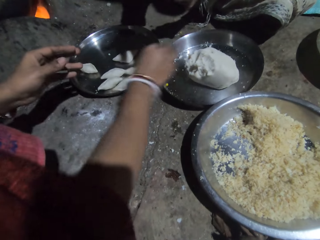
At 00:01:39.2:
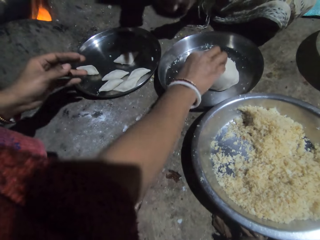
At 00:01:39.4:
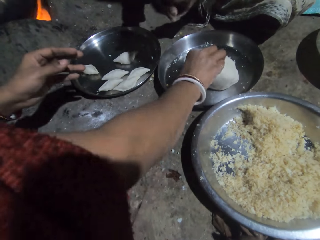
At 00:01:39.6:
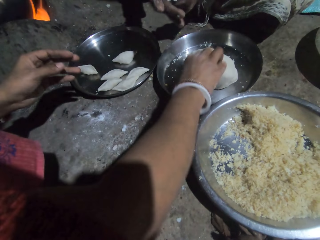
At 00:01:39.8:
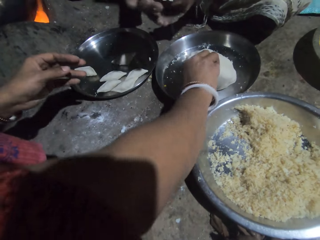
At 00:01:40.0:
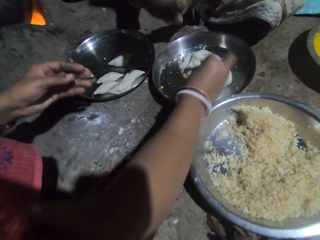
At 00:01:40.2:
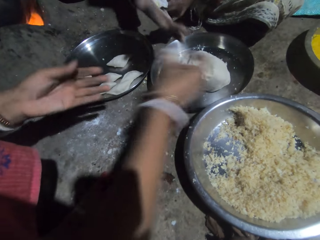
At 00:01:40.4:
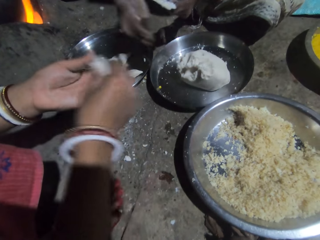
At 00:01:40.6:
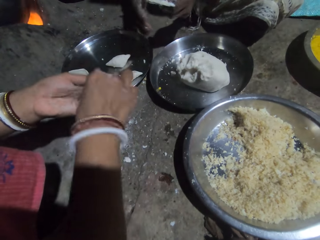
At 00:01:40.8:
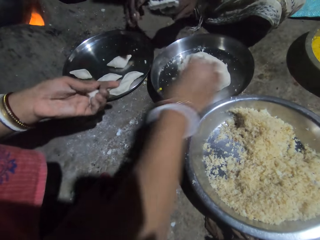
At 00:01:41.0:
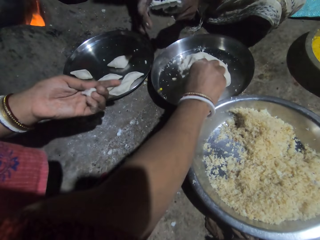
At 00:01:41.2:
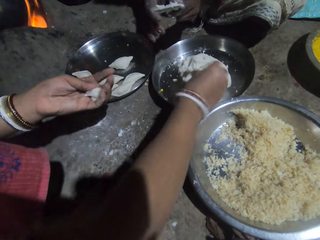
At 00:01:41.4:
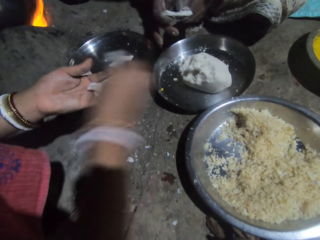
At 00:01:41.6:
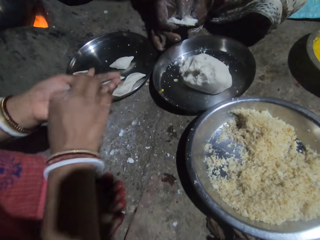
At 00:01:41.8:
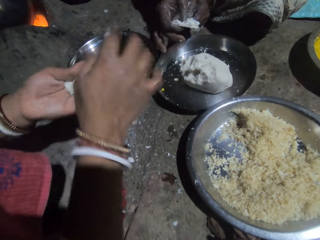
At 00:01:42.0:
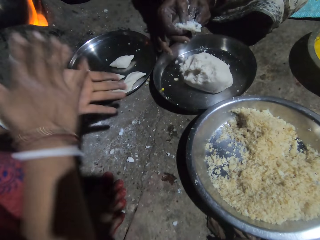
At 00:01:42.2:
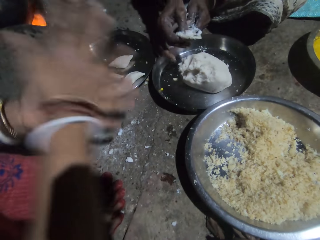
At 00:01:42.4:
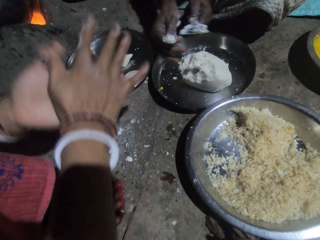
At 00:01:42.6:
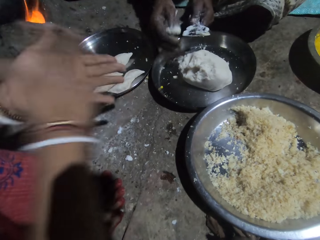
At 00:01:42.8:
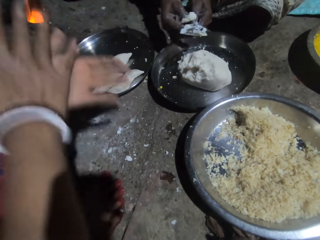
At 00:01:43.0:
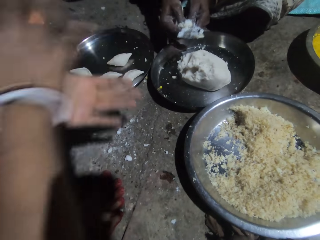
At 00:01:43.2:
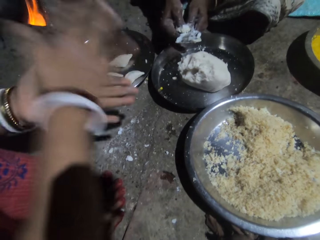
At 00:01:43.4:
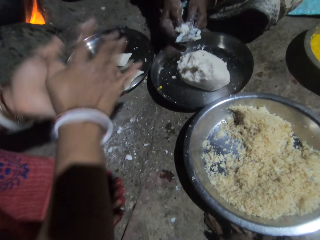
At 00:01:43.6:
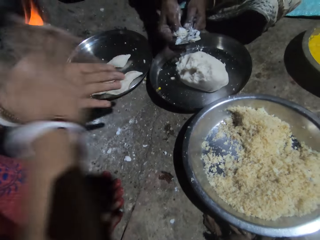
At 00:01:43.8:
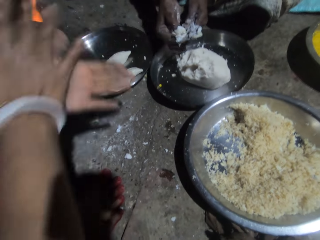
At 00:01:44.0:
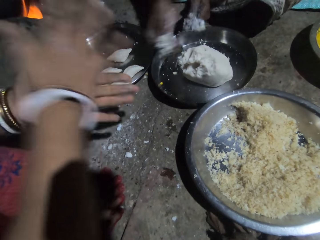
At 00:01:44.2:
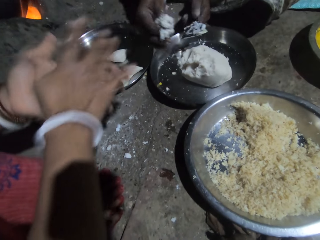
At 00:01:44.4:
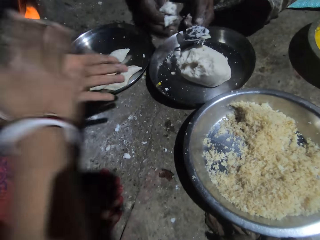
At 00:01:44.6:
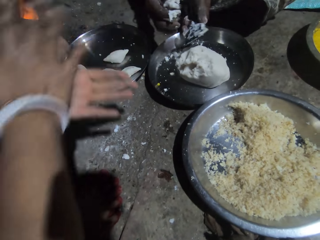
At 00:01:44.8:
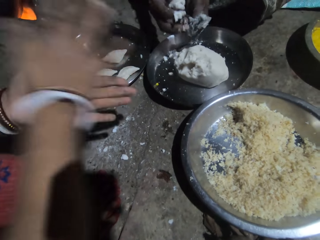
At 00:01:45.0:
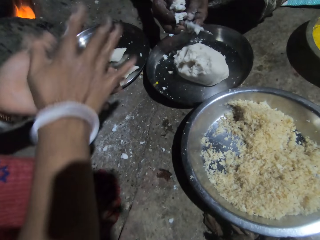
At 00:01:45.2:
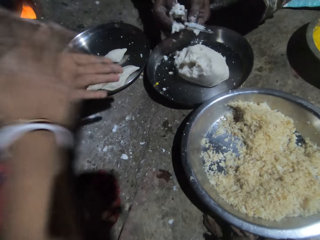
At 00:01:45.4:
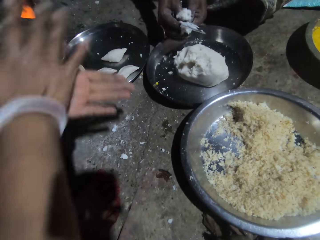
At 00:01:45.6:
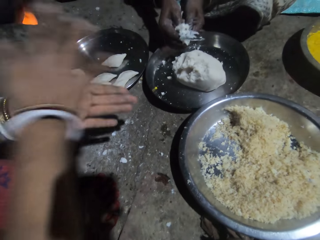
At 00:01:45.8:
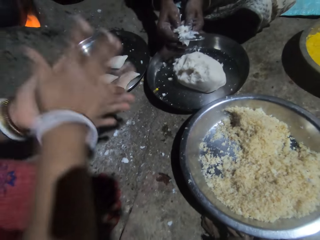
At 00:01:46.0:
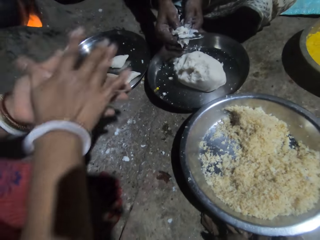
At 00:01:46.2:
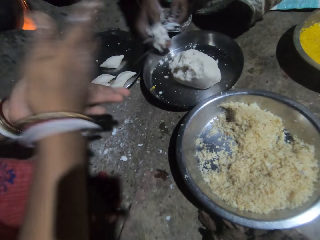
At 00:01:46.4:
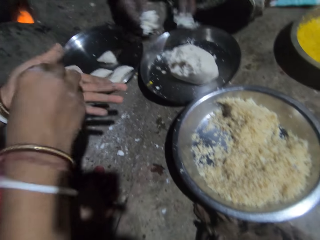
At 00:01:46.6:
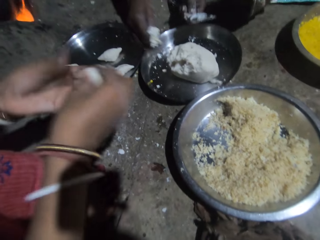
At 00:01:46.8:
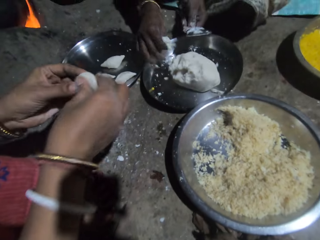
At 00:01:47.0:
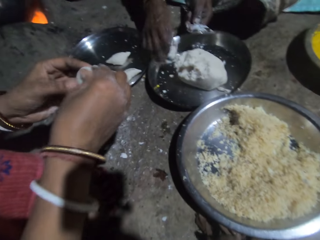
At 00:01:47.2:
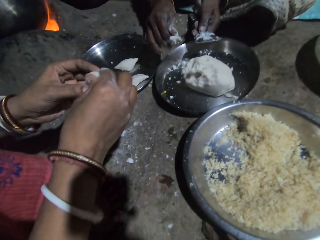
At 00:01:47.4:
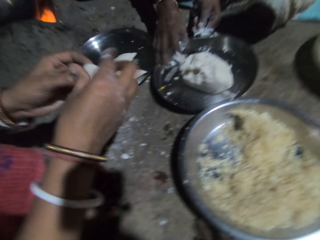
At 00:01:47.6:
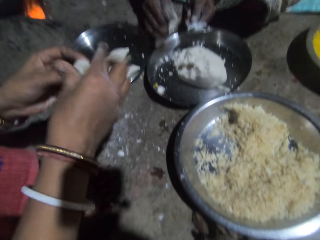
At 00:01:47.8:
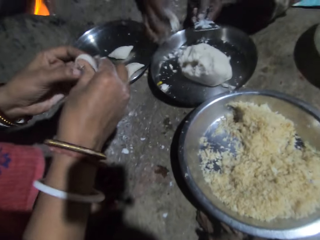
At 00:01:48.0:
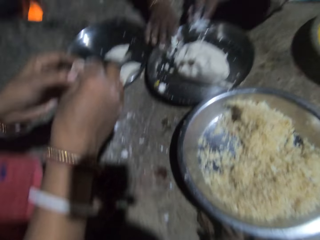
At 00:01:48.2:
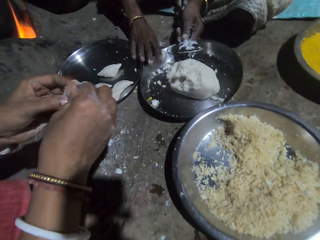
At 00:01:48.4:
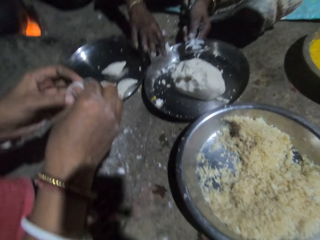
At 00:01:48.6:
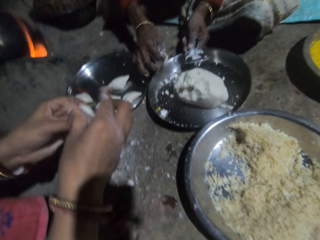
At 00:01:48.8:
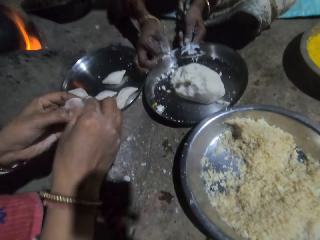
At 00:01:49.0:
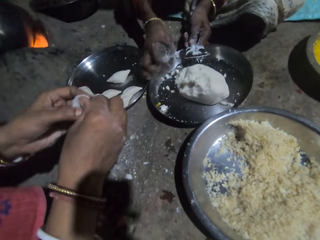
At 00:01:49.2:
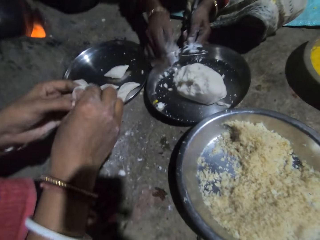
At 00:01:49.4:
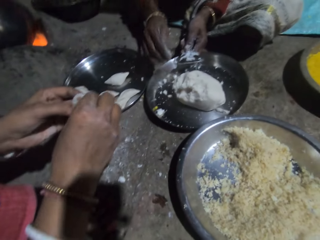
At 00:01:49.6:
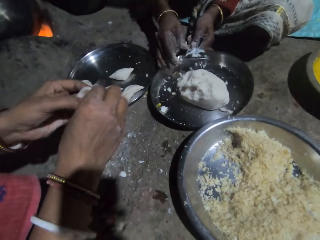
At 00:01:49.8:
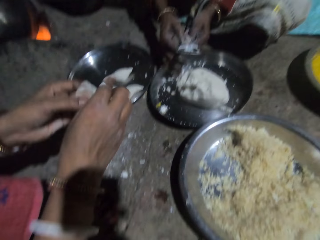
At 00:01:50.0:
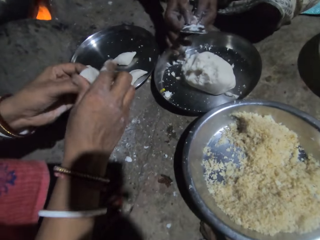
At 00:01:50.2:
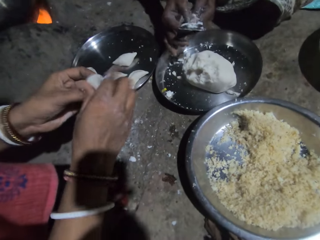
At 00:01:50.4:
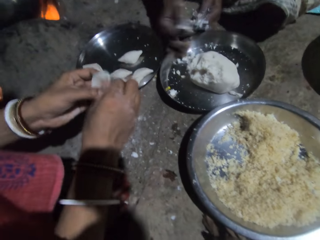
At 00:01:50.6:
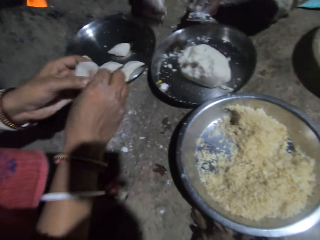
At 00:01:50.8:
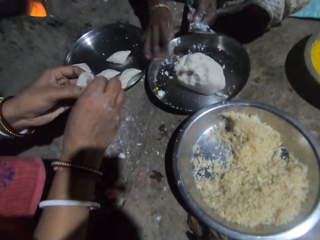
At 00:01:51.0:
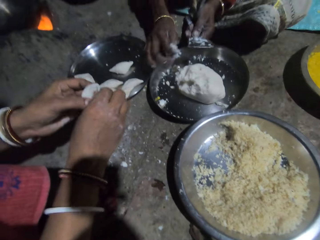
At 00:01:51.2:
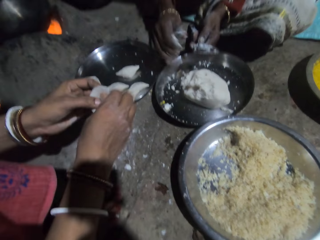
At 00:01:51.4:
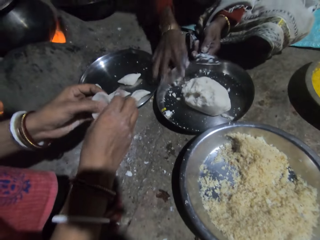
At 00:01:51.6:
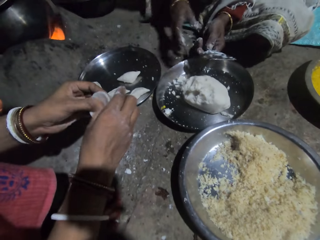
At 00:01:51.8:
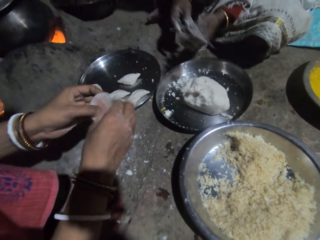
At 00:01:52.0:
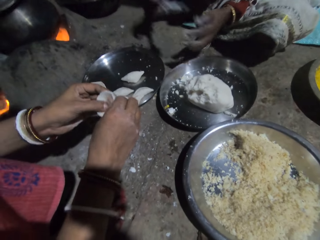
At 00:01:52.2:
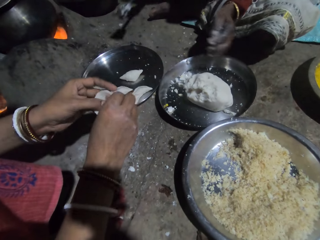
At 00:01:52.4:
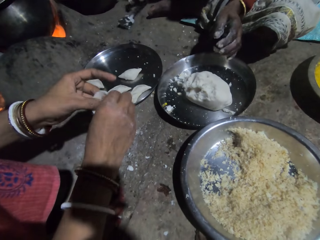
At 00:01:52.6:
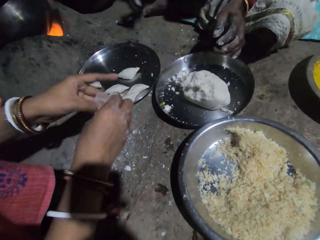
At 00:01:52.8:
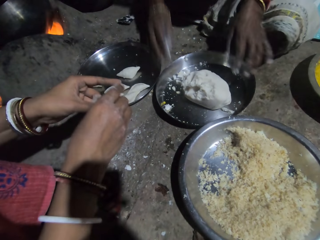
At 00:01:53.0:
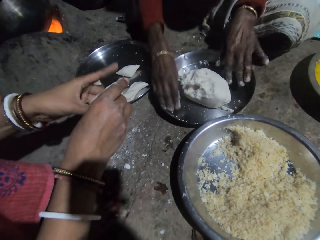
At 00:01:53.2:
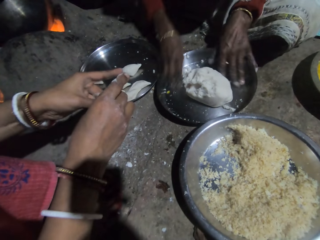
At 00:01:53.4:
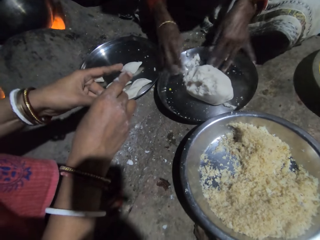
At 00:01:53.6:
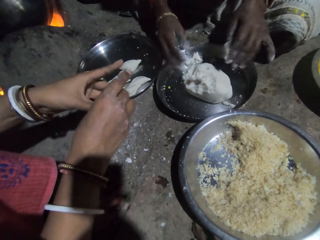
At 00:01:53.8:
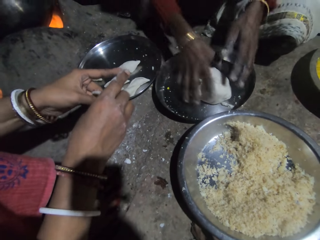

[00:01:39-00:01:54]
The camera wearer puts the dough in the tray. A person puts the dough in the tray. The camera wearer pinches the dough. Another person moves a hand. The first person pinches the dough. The other person moves a hand. The camera wearer puts the dough in the hand. The first person holds the dough. The camera wearer pinches the dough. The other person moves a hand. The first person pinches the dough. The camera wearer molds the dough. The other person moves a hand. The first person rolls the dough. The other person removes the dough from a spoon. The first person rolls the dough. The other person removes the dough from the spoon. The first person rolls the dough. The other person removes the dough from the spoon. The first person rolls the dough. The other person turns the spoon. The first person rolls the dough. The other person removes the dough from the spoon. The first person makes the dough. The other person moves a hand. The first person makes the dough. The other person shakes a hand. The first person makes the dough. The other person removes the dough from the spoon. The first person makes the dough. The other person shakes a hand. The first person makes the dough. The other person drops the spoon. The first person makes the dough.

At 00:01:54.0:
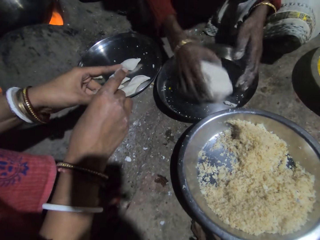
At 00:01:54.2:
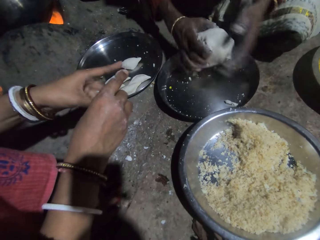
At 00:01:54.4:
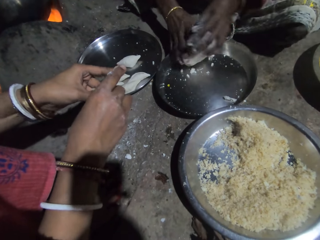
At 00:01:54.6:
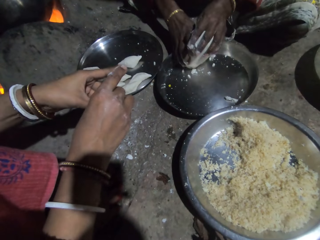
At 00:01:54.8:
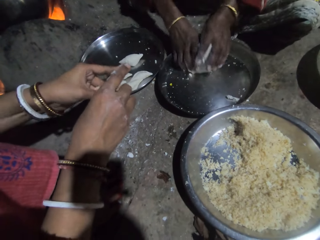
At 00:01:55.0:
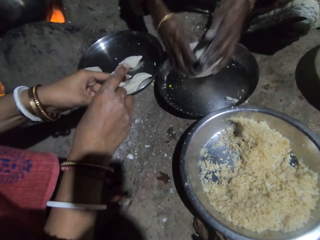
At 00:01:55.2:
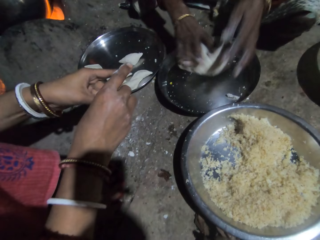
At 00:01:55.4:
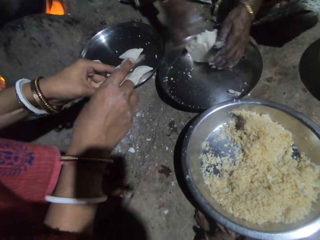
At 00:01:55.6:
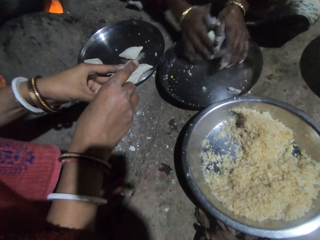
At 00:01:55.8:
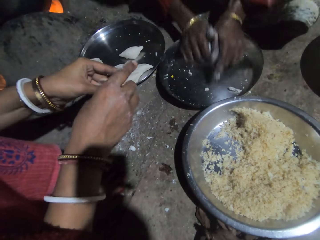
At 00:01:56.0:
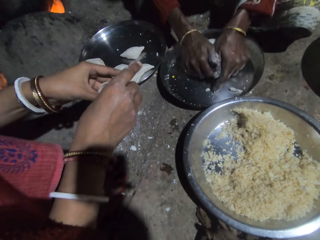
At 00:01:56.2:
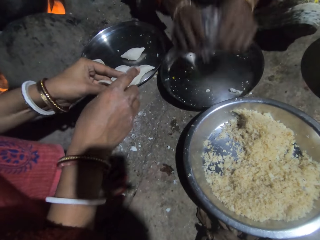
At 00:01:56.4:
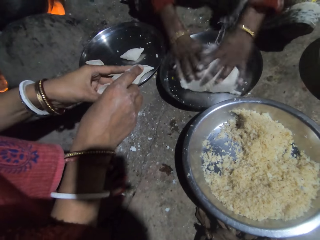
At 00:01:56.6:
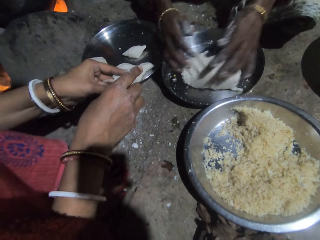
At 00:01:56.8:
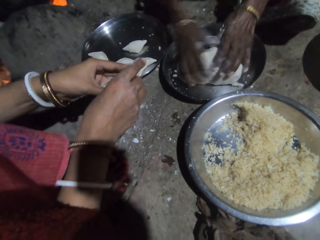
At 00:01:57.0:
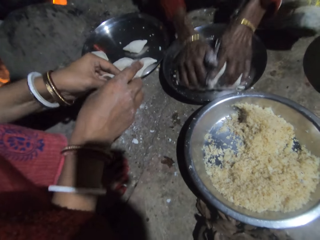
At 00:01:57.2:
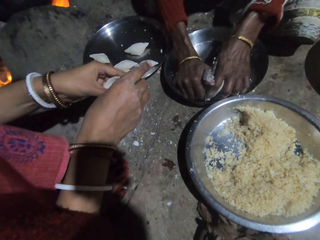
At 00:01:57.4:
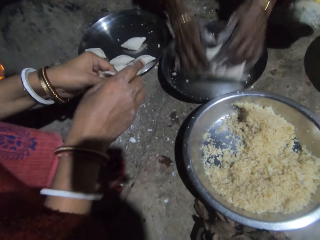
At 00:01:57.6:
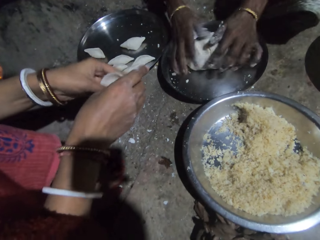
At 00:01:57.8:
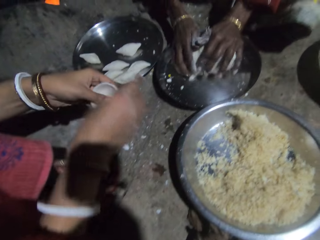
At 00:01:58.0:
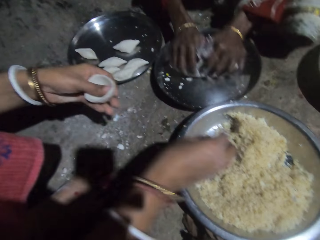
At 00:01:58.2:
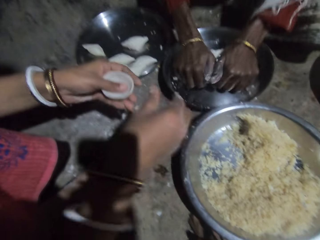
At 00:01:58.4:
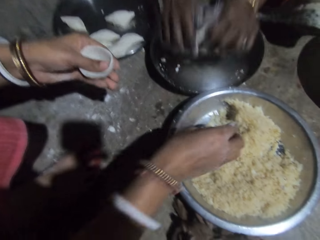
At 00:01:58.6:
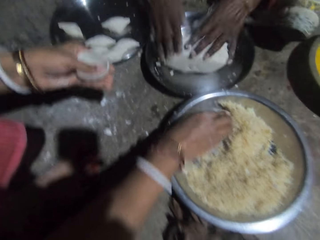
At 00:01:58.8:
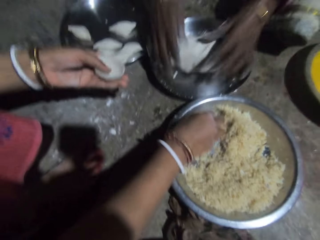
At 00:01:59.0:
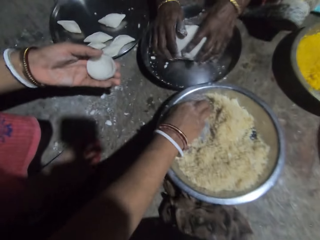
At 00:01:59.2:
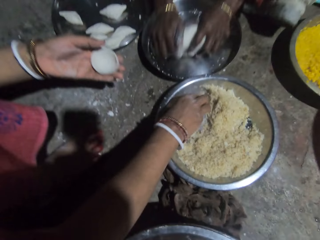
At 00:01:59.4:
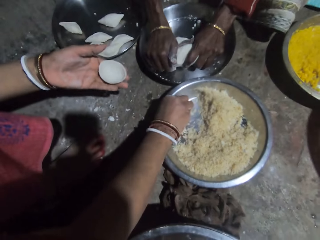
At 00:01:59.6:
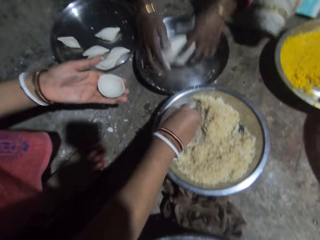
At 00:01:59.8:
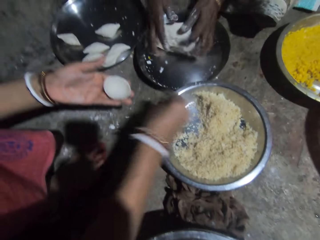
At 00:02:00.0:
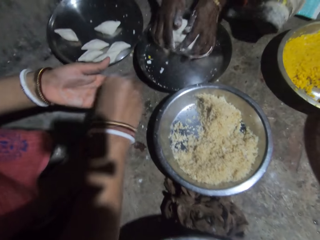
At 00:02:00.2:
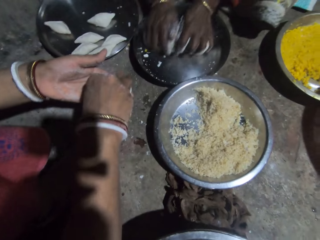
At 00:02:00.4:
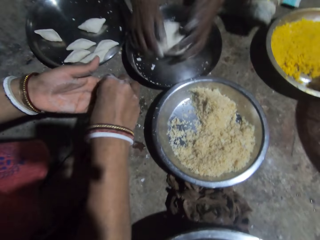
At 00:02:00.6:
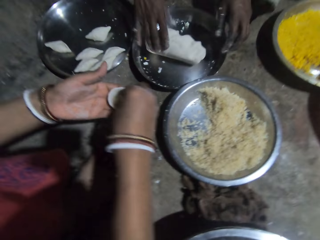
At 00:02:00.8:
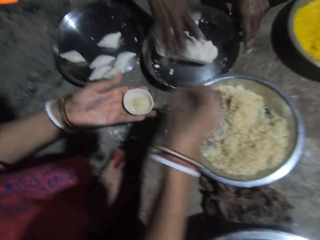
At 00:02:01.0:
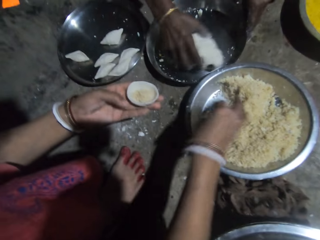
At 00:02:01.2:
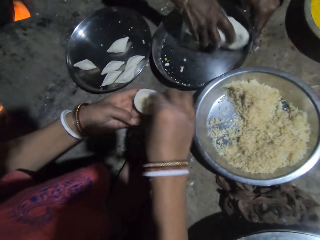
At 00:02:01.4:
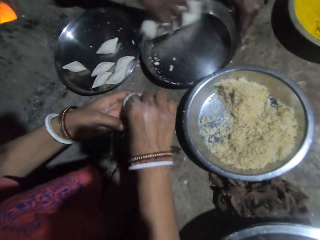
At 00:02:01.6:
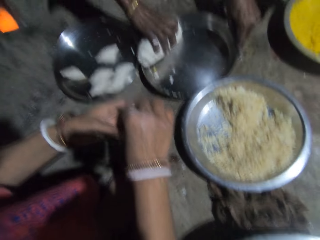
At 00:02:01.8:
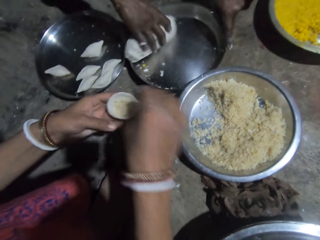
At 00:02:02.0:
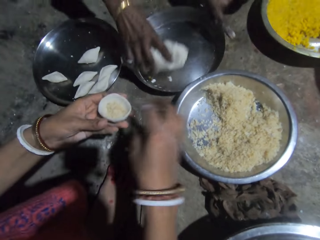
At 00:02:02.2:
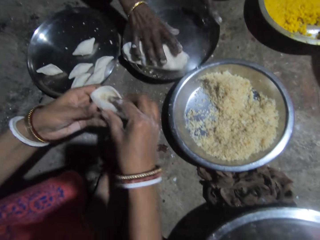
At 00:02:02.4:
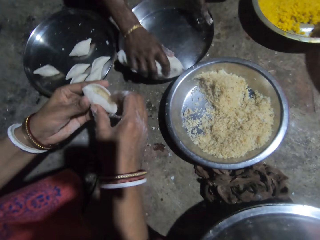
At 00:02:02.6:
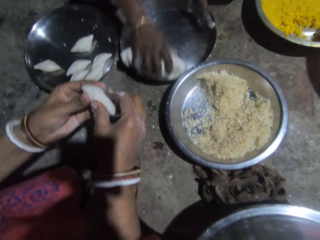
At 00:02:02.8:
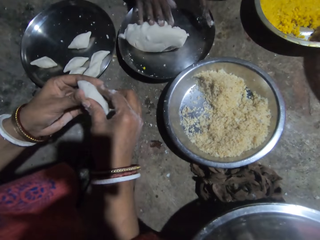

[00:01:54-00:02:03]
A person picks a dough. Another person makes a dough. The first person rolls the dough. The other person makes the dough. The first person rolls the dough. The other person makes the dough. The camera wearer takes rice from the tray. The first person rolls the dough. The other person picks a masala. The first person rolls the dough. The other person puts the masala in the dough. The camera wearer puts rice in the dough. The first person rolls the dough. The other person puts the masala back in the tray. The first person moves the dough across the tray. The camera wearer molds the dough.
